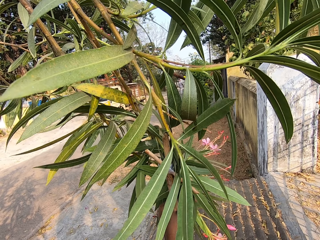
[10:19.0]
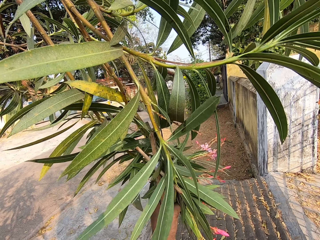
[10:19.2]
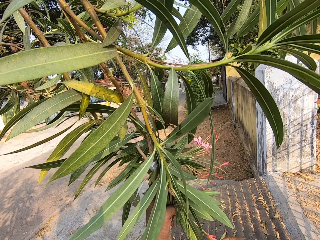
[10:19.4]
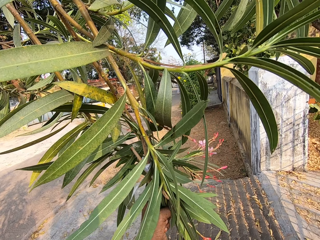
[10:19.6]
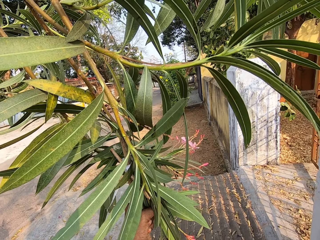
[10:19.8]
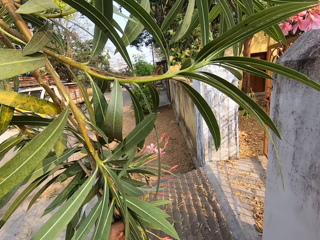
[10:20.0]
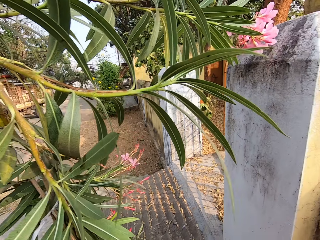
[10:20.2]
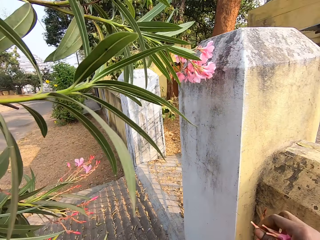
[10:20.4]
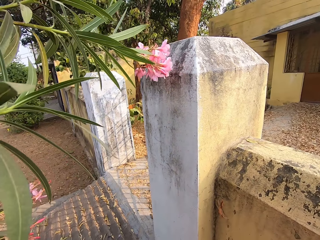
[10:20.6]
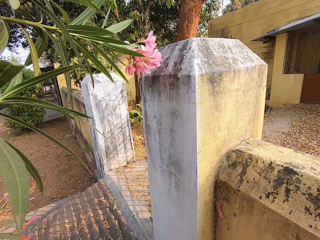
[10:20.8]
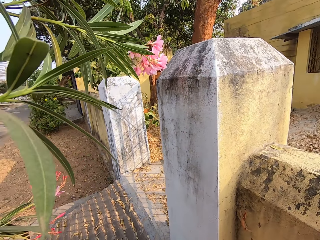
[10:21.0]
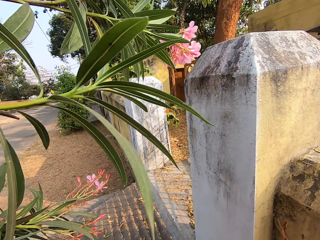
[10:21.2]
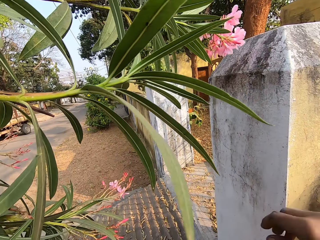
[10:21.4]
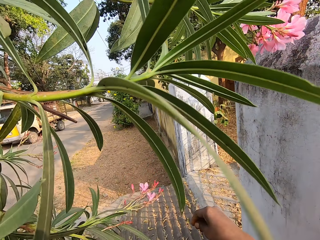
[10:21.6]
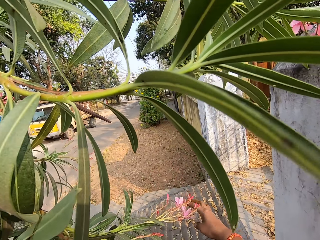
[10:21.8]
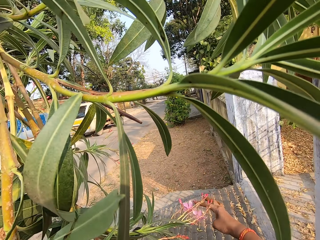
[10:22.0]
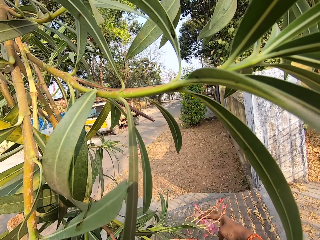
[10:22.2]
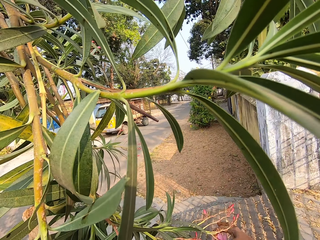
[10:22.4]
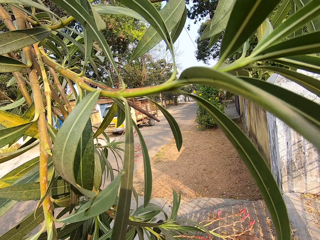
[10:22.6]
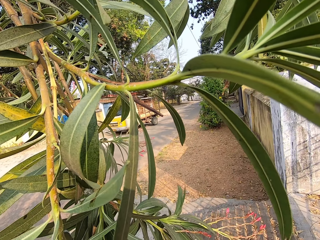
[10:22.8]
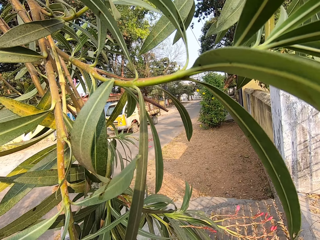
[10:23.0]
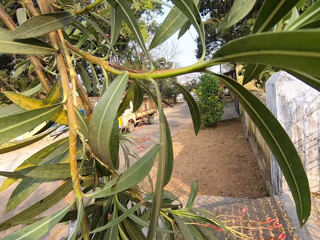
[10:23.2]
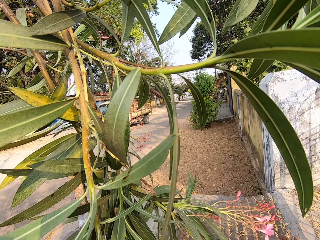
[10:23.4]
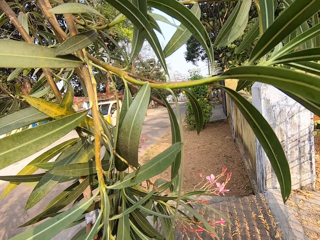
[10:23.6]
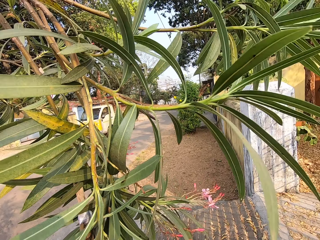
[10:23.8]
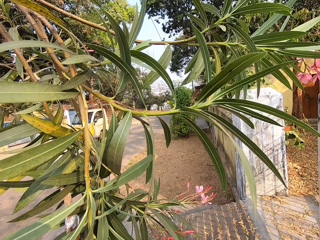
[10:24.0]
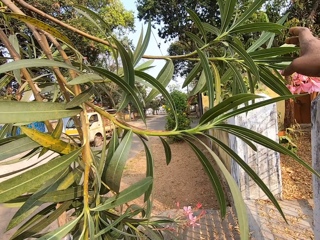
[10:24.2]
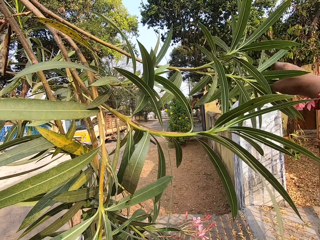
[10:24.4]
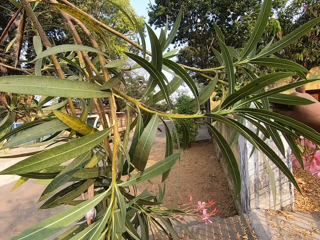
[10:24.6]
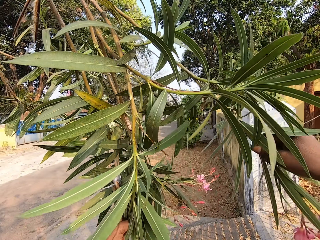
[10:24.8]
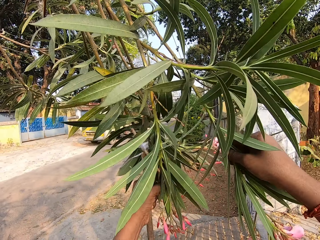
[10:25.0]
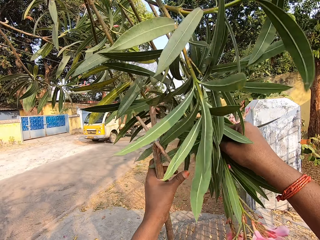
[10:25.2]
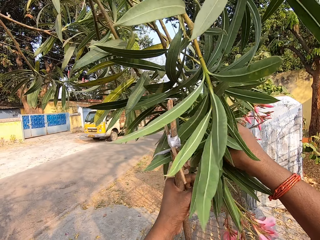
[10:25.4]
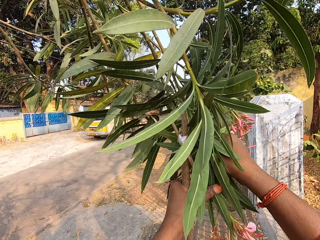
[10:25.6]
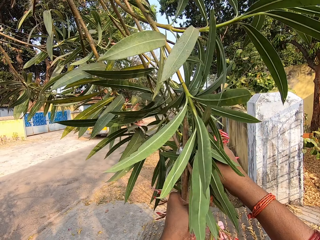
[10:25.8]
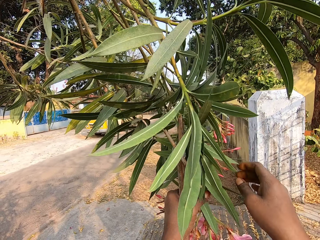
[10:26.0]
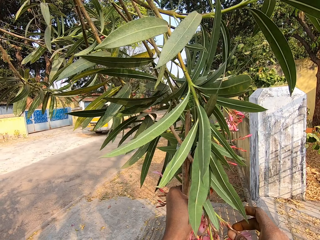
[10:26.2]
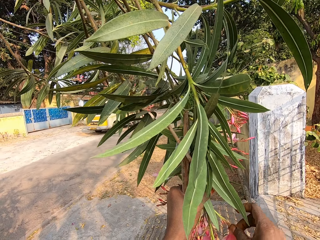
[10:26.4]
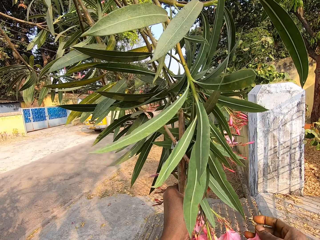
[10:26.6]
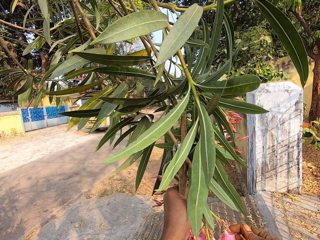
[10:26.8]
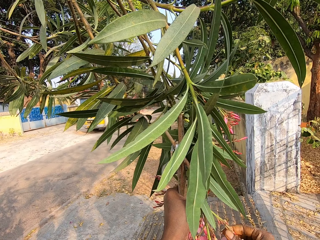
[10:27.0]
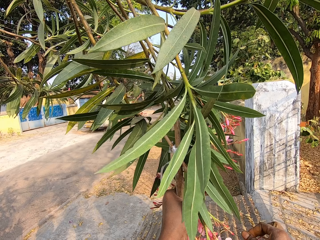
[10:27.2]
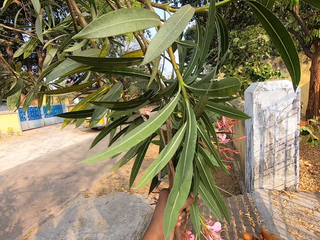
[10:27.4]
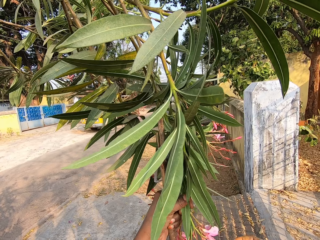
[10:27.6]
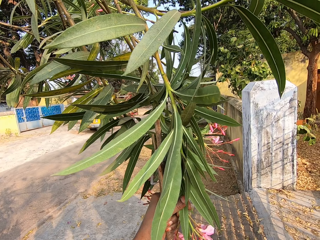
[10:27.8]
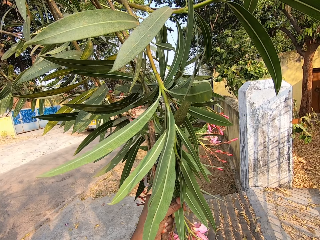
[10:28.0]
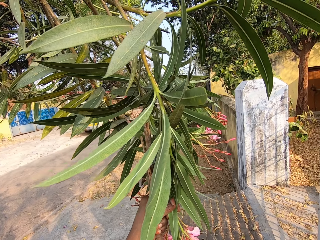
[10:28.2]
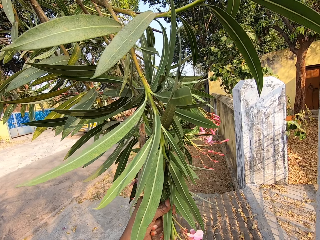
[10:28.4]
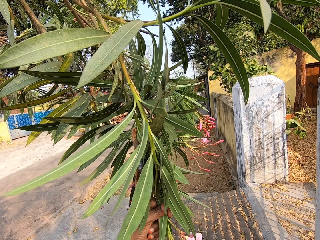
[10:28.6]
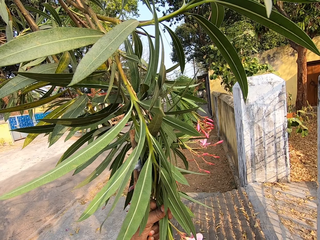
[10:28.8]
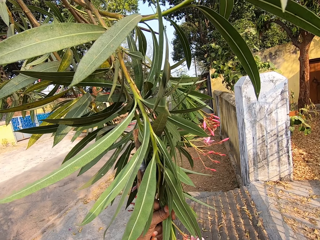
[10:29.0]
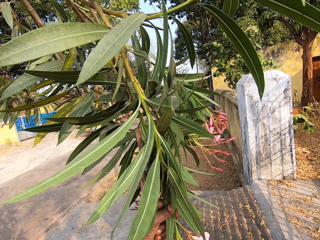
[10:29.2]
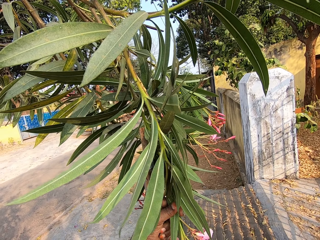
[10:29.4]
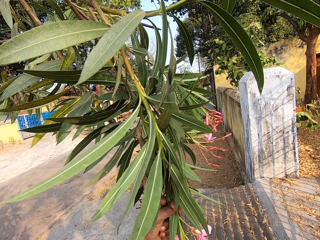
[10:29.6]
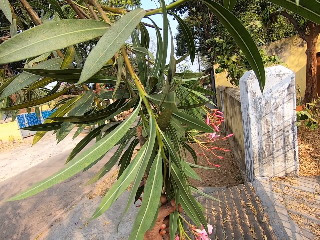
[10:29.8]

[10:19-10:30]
The camera wearer throws the flowers in her right hand on the ground. She looks around a compound. She turns to a flower tree. She plucks flowers from the branch on the tree with her right hand. She holds a branch on the tree with her right hand. She pulls the branch of flowers. She passes the branch in her right hand to her left hand. She plucks flowers from the branch on the tree with her right hand.

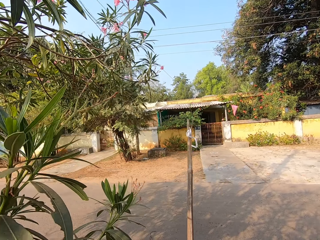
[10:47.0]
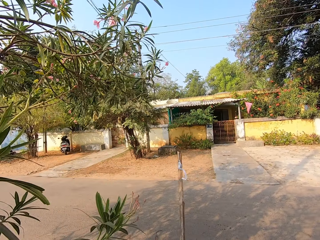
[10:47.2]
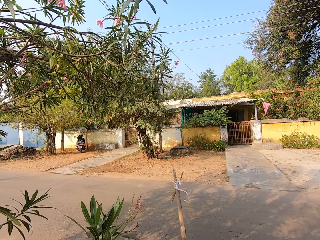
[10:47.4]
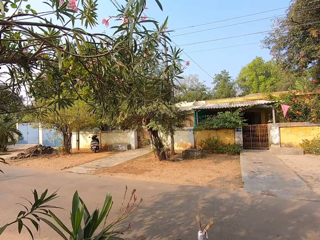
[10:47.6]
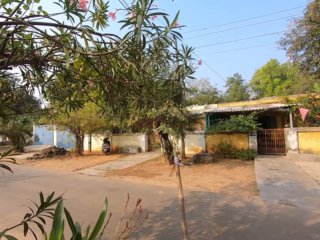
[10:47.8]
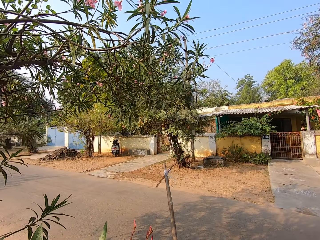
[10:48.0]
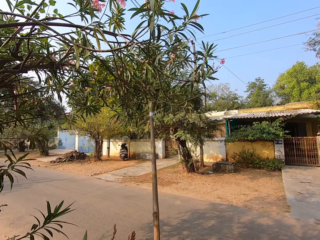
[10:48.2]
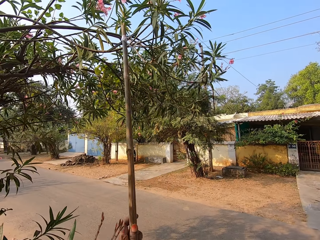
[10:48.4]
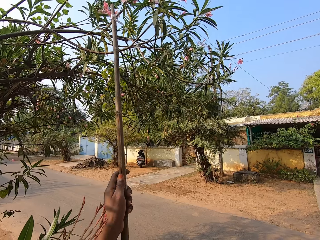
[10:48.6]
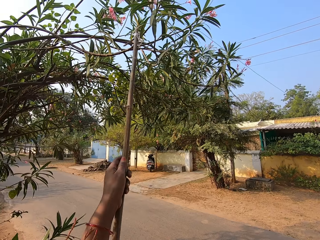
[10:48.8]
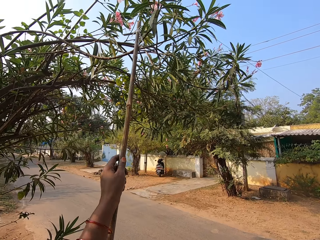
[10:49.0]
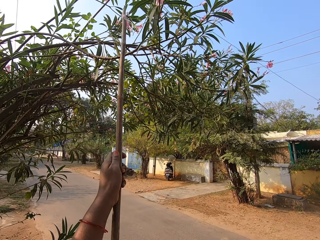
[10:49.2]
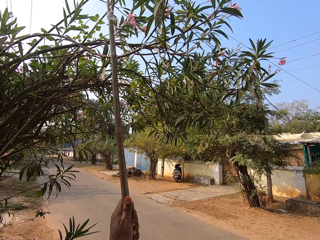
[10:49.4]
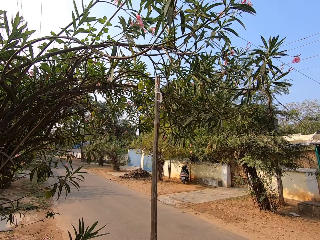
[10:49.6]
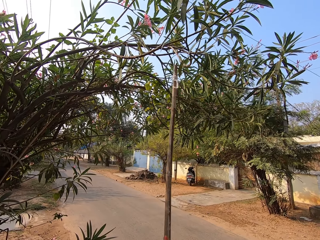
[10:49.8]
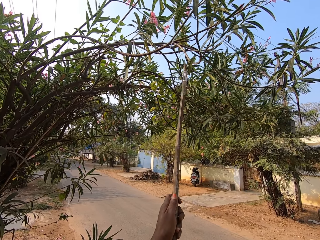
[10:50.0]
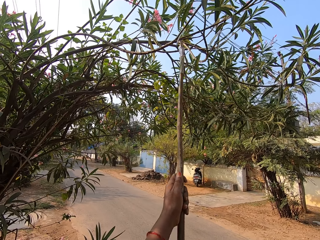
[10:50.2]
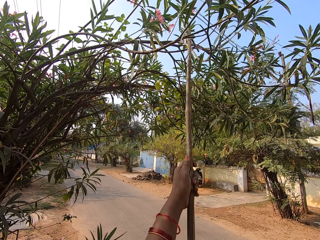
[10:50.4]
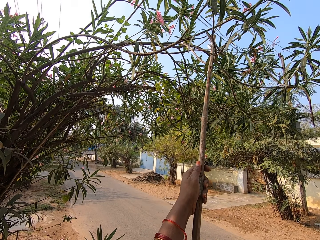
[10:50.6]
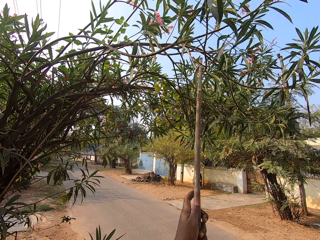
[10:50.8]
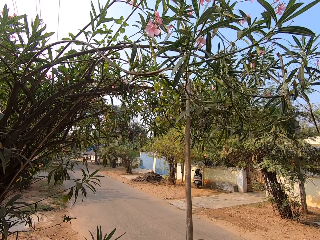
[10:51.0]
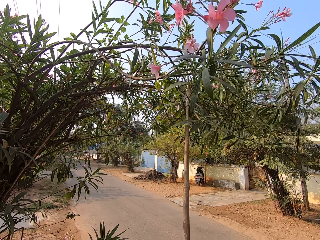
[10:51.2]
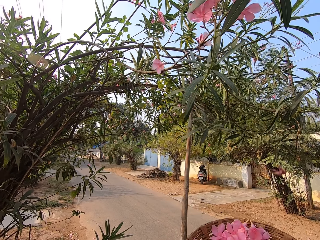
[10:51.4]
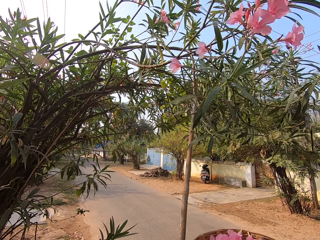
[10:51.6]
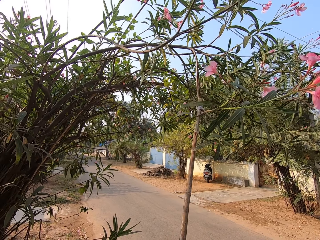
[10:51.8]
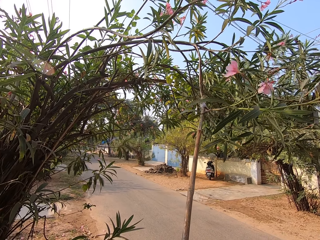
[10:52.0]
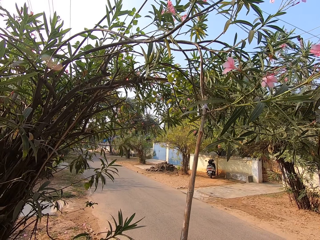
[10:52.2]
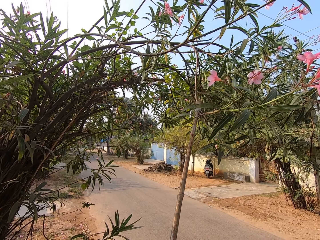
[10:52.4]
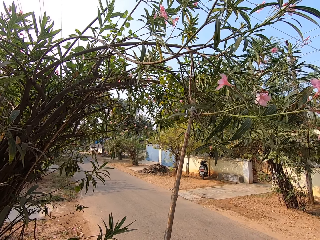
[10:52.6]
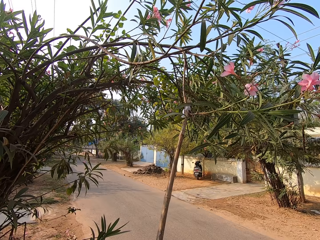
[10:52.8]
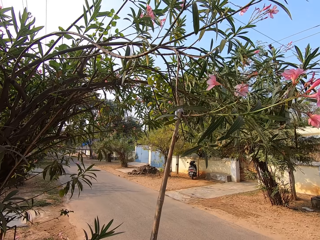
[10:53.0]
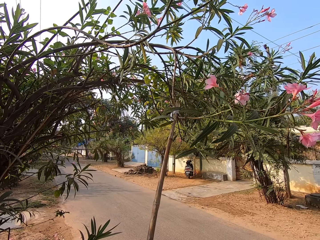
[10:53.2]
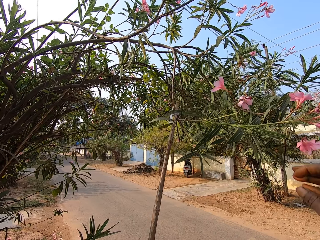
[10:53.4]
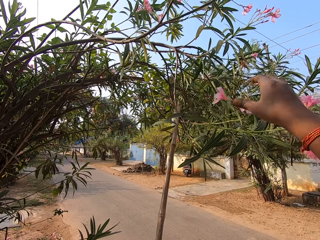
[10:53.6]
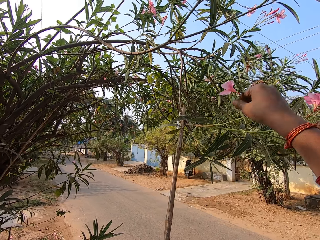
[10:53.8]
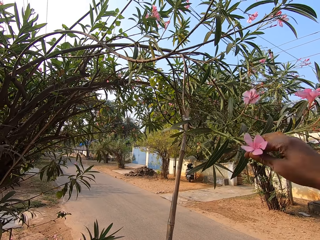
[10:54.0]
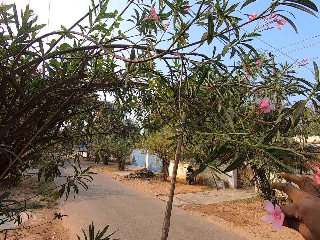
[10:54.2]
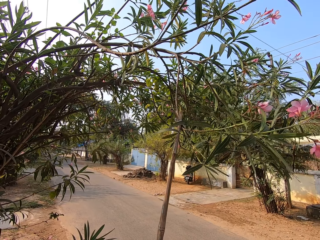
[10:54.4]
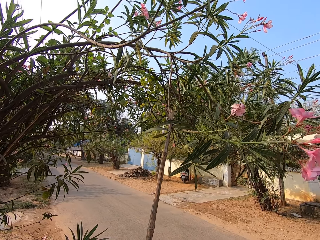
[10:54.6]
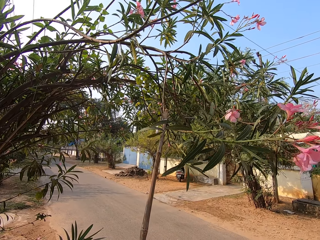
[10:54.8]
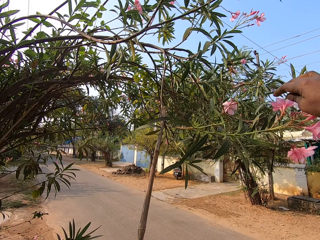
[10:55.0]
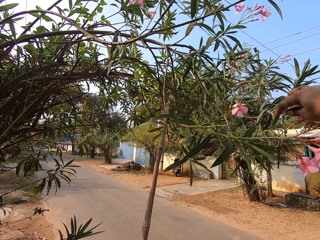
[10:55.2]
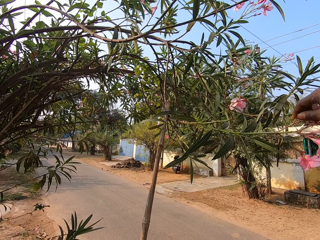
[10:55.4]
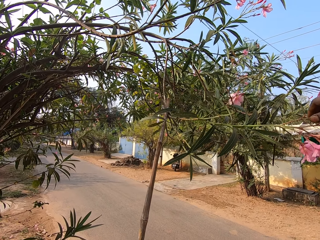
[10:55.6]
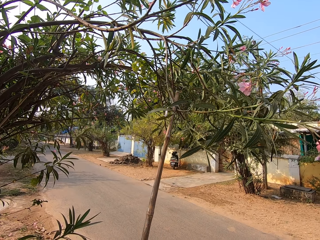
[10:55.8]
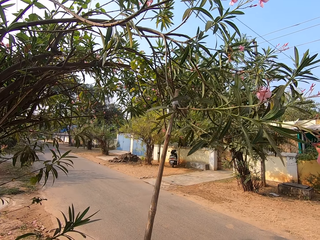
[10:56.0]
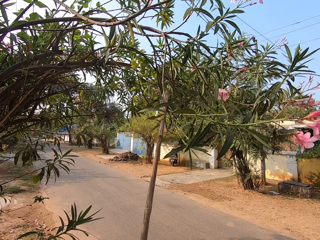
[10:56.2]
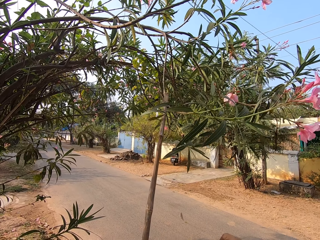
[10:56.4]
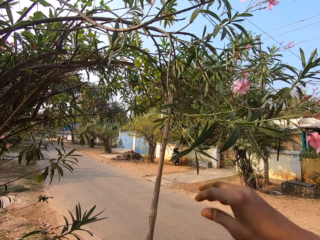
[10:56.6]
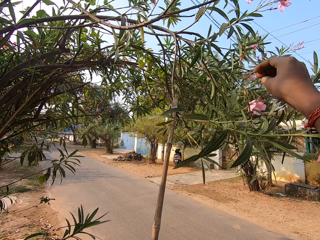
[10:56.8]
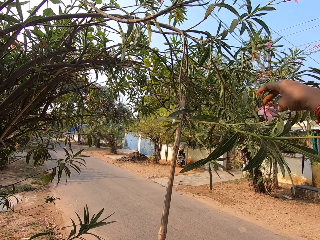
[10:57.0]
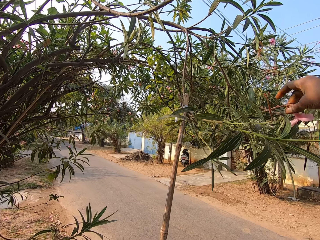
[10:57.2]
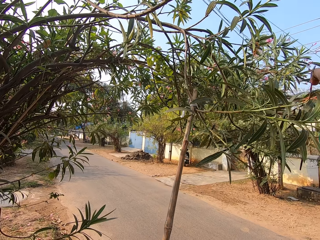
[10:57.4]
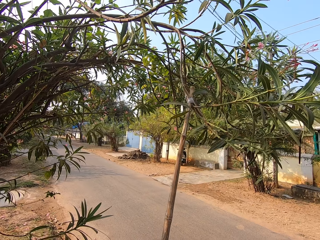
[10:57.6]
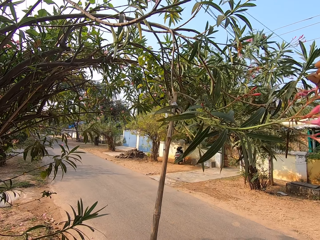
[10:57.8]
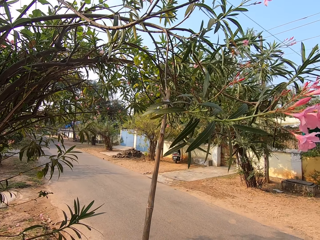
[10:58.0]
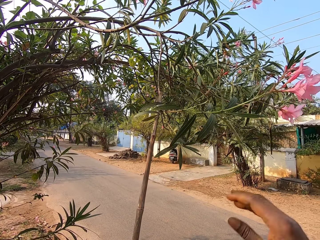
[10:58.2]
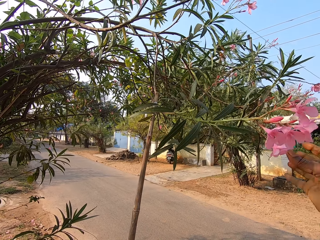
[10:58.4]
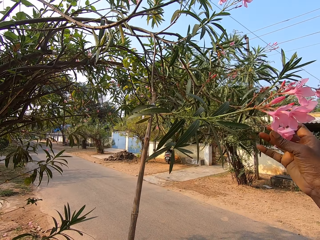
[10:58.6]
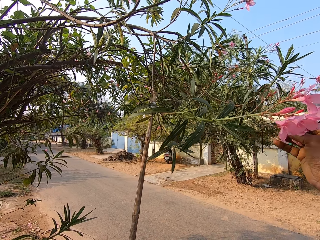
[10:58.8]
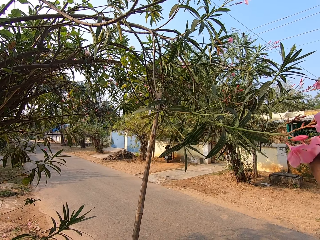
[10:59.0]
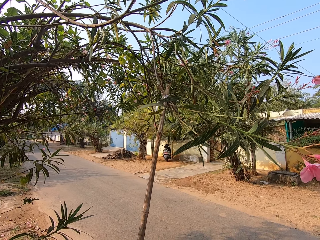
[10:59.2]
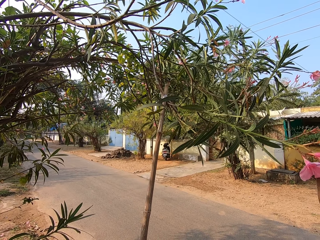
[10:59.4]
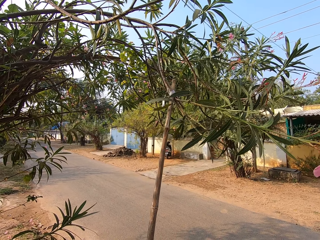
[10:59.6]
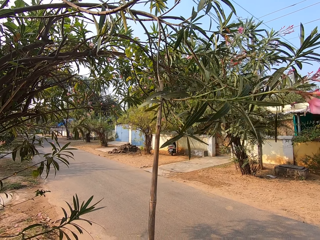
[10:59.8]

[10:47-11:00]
The camera wearer walks to a road. She raises the stick in her left hand to the tree. She pulls a branch on the tree with the stick in her left hand. She plucks a flower from the branch on the tree with her right hand. She puts the flower in her right hand in a basket in her left hand. She plucks a flower from the branch on the tree with her right hand. She puts the flowers in her right hand in the basket in her left hand. She plucks a flower from the branch on the tree with her right hand. She puts the flower in her right hand in the basket in her left hand. She plucks a flower from the branch on the tree with her right hand.
